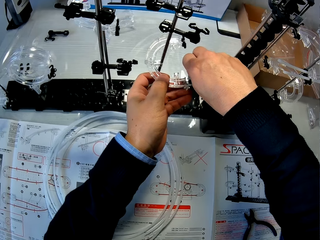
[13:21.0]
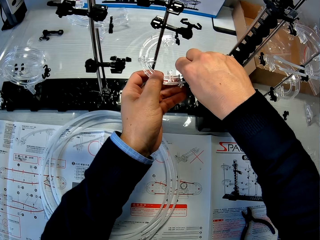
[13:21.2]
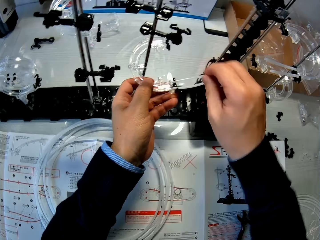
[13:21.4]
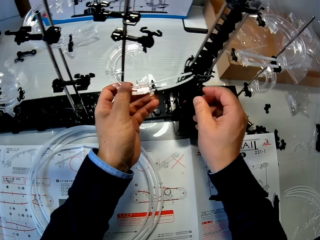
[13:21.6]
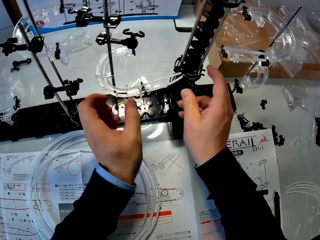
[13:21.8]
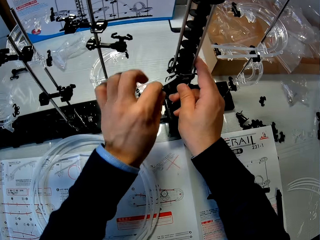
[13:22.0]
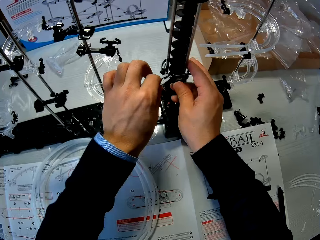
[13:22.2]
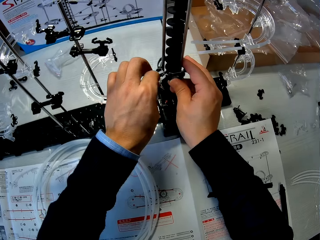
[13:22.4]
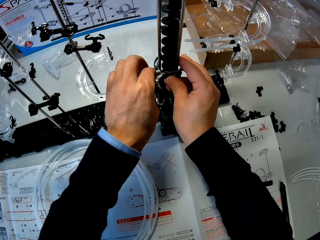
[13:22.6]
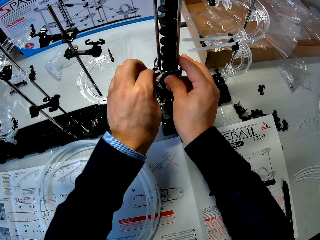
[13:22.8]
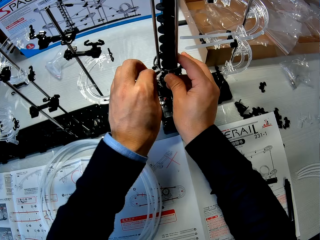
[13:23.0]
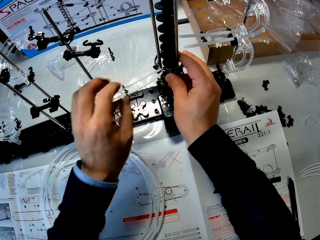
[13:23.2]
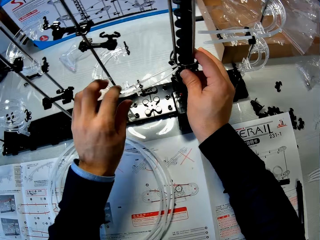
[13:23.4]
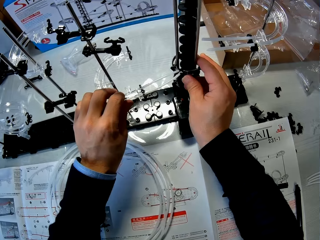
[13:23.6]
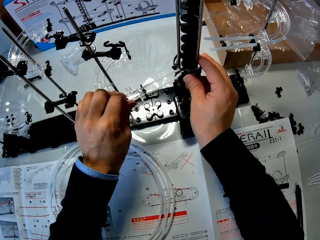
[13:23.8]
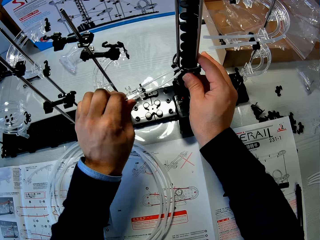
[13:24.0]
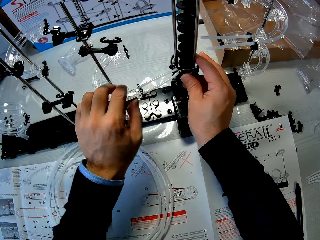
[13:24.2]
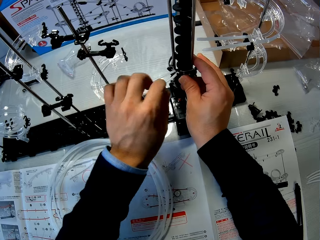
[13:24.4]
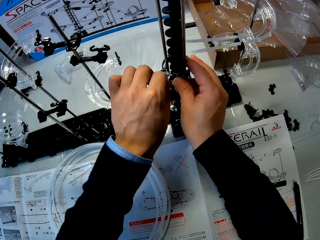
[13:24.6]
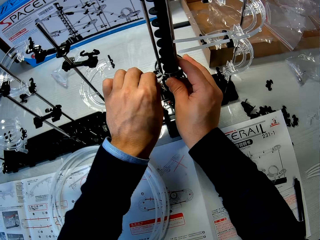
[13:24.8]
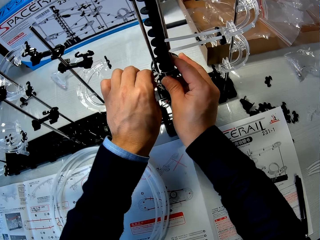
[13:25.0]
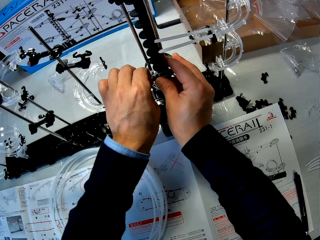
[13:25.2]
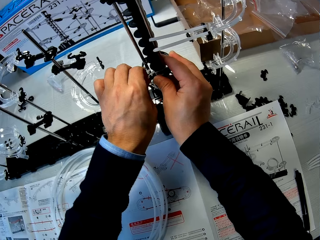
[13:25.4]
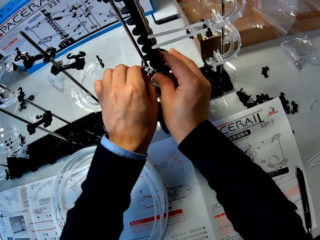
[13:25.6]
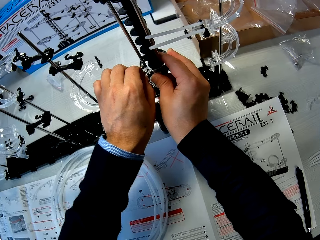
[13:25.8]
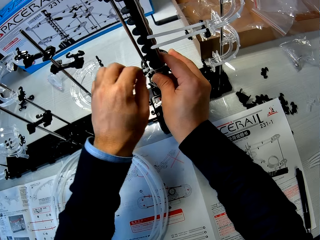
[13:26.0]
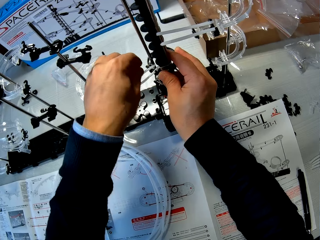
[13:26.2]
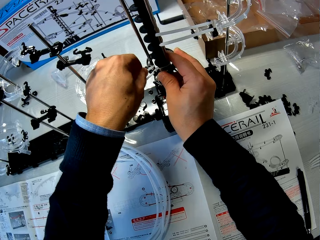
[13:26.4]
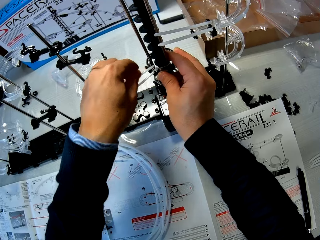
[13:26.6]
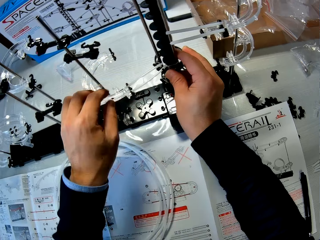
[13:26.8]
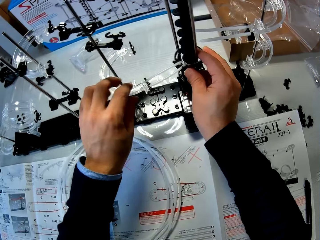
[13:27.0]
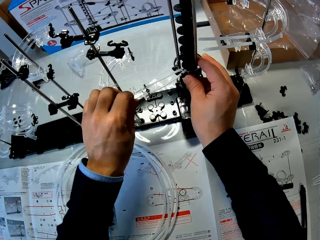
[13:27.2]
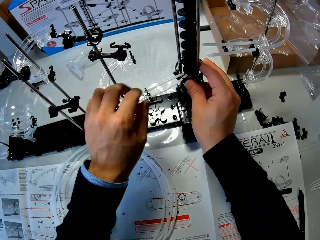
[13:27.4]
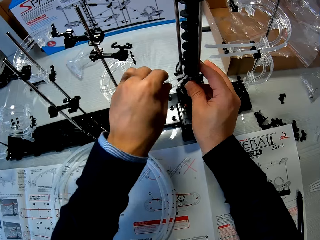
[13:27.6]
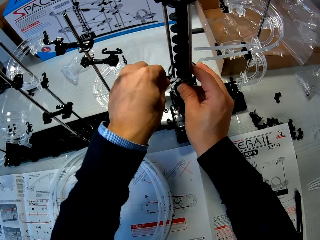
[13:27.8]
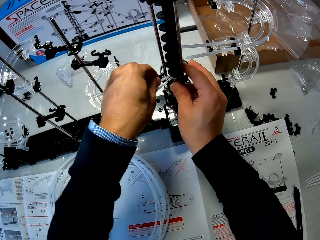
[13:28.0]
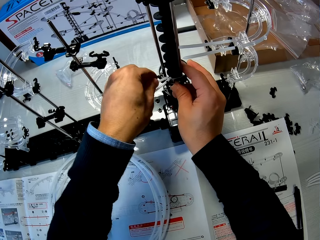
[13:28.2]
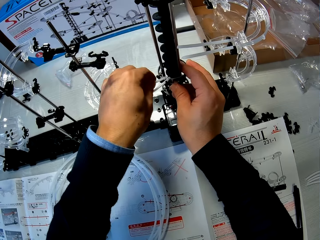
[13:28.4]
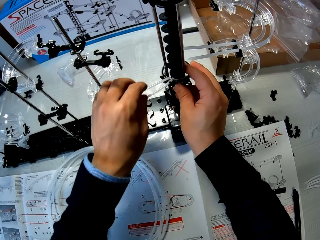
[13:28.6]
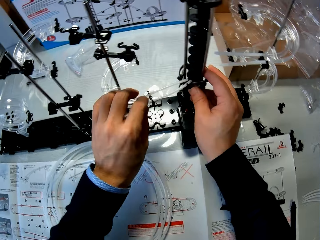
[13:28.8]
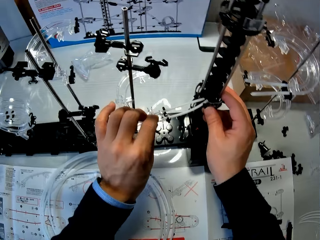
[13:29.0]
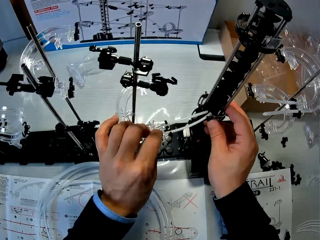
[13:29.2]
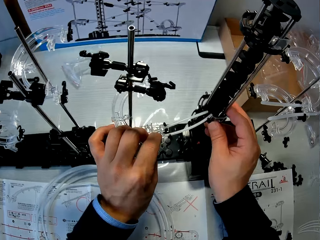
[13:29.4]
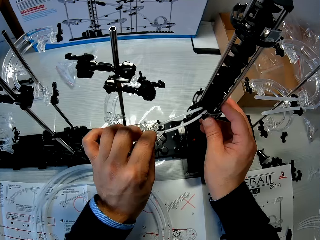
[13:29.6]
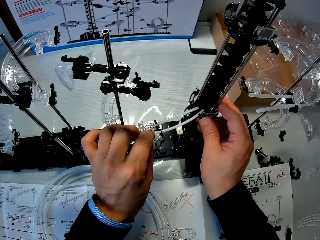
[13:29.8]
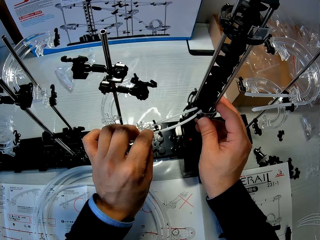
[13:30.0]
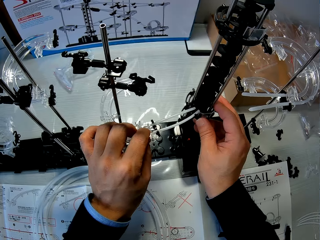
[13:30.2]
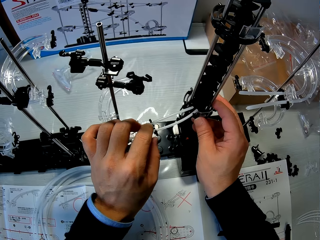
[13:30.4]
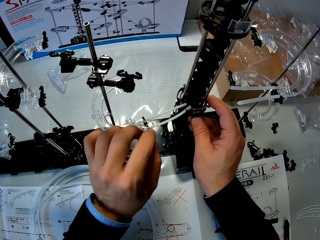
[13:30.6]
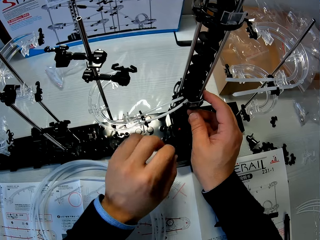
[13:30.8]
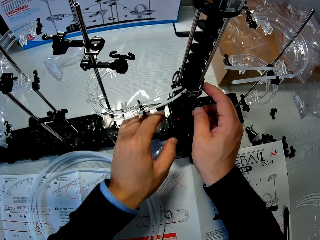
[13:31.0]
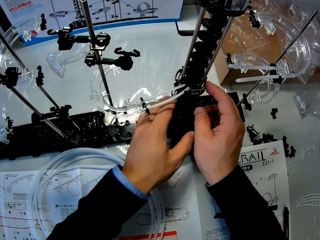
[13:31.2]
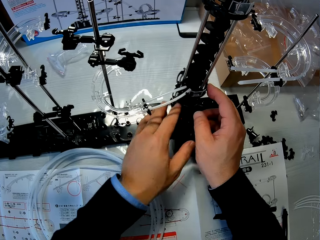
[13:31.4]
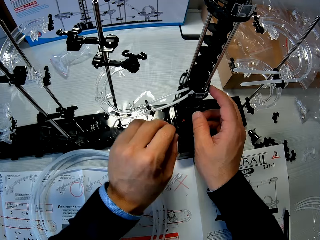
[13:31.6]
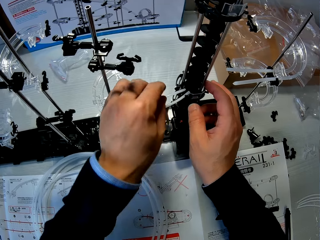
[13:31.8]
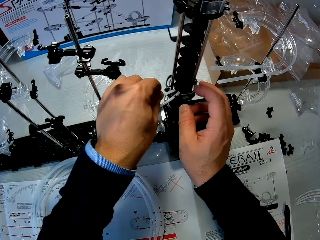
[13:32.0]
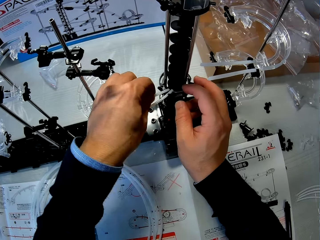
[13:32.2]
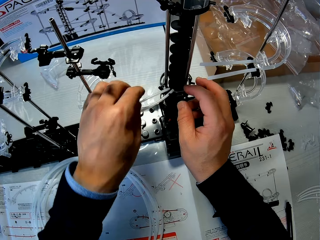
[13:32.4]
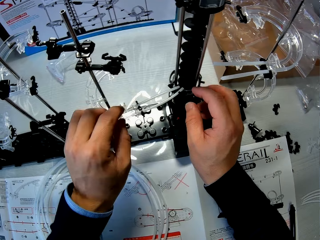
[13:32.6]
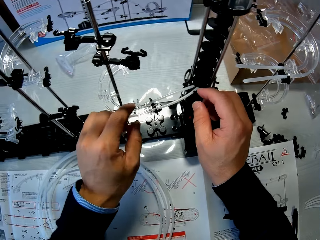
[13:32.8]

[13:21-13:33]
The camera wearer adjusts the cable pieces.

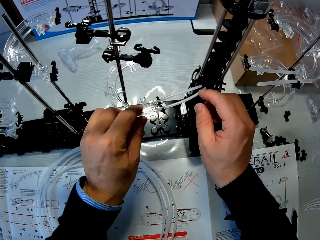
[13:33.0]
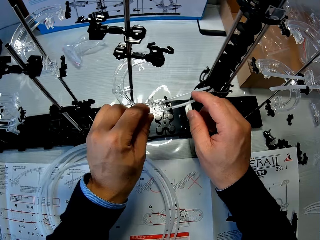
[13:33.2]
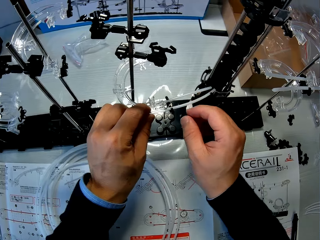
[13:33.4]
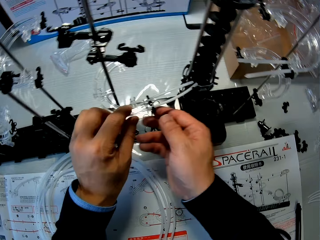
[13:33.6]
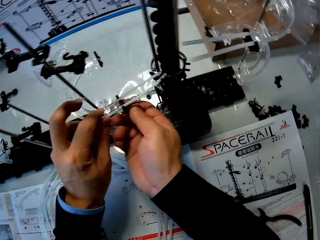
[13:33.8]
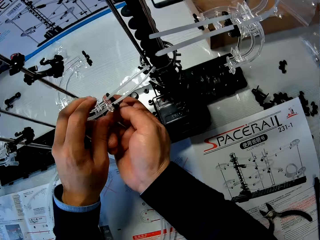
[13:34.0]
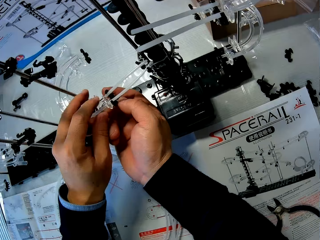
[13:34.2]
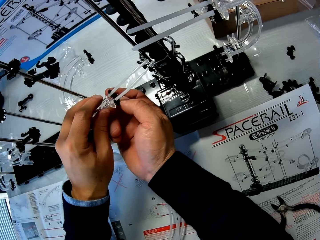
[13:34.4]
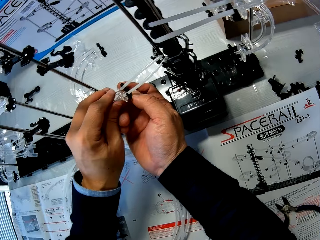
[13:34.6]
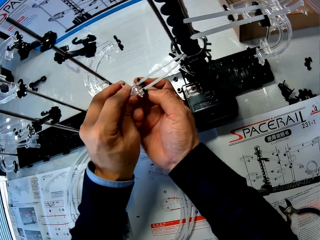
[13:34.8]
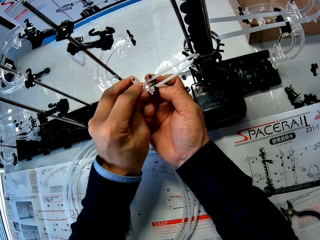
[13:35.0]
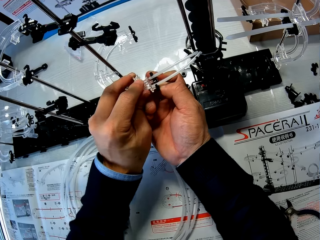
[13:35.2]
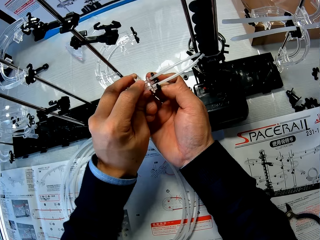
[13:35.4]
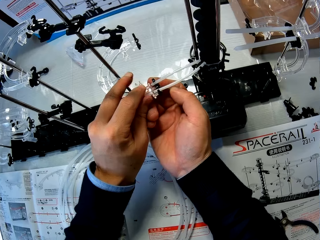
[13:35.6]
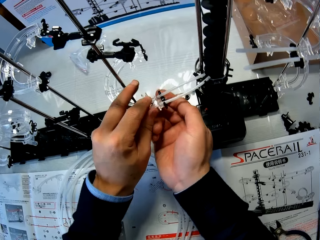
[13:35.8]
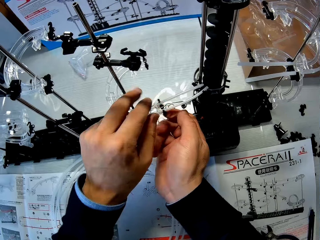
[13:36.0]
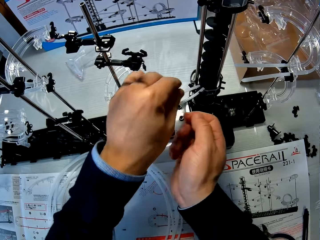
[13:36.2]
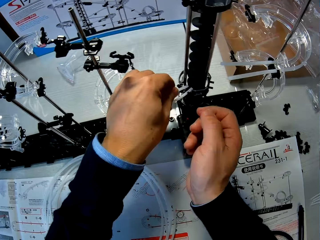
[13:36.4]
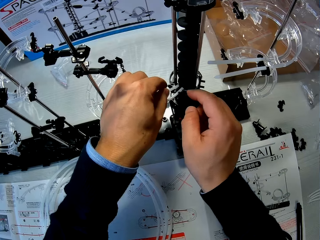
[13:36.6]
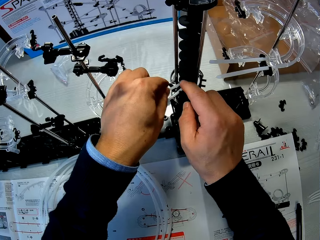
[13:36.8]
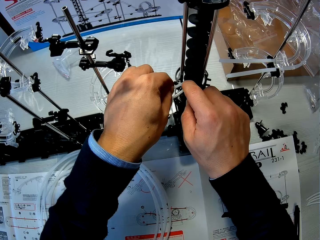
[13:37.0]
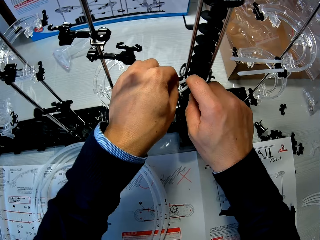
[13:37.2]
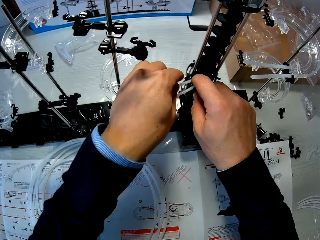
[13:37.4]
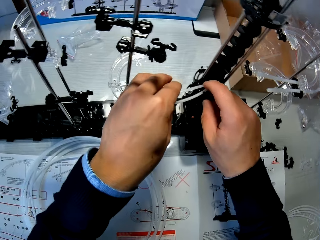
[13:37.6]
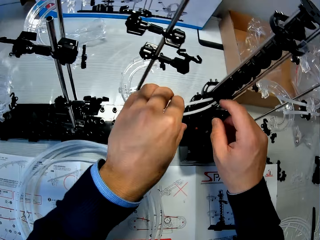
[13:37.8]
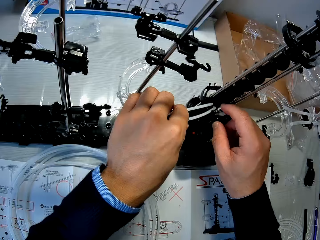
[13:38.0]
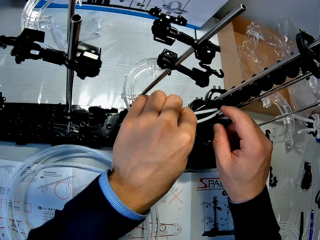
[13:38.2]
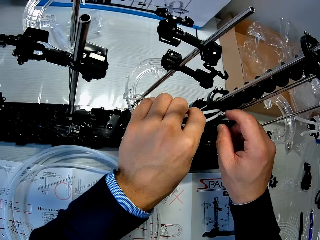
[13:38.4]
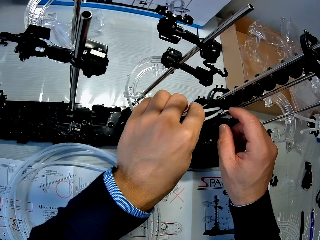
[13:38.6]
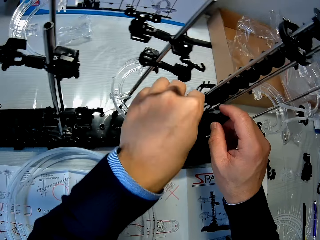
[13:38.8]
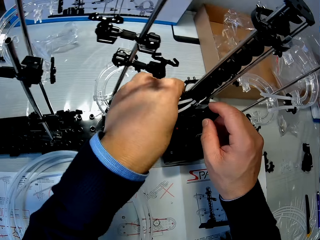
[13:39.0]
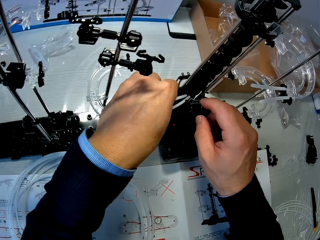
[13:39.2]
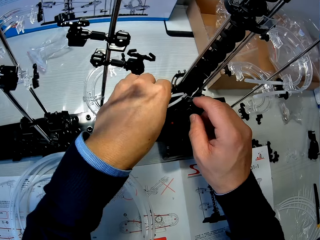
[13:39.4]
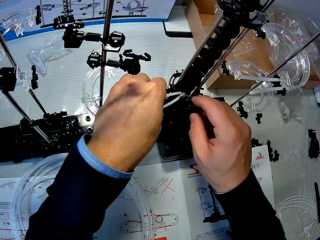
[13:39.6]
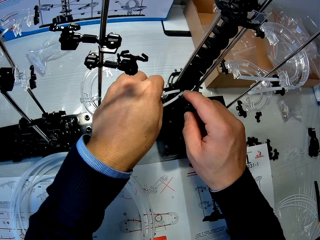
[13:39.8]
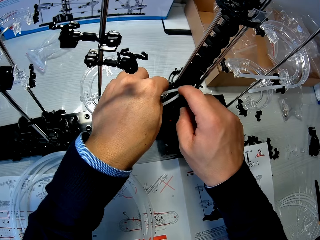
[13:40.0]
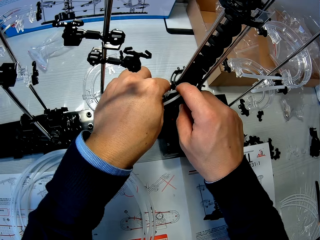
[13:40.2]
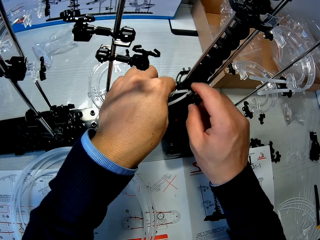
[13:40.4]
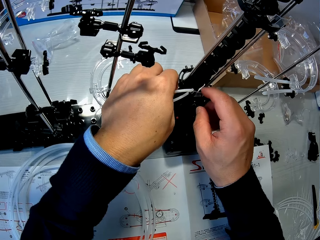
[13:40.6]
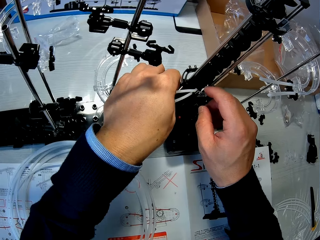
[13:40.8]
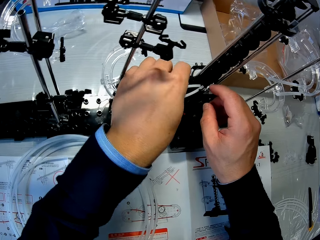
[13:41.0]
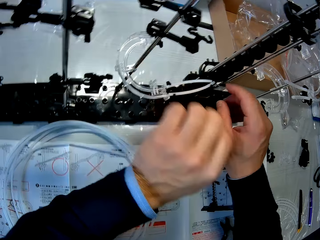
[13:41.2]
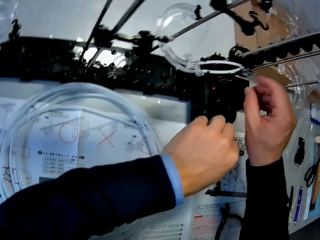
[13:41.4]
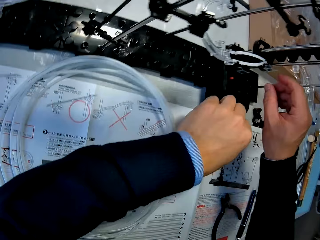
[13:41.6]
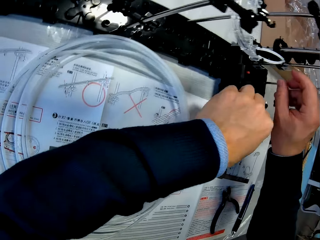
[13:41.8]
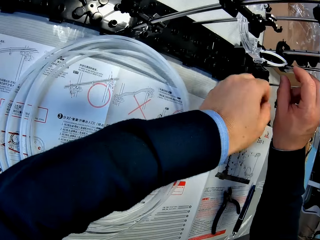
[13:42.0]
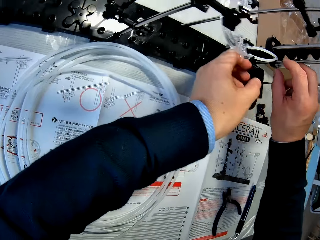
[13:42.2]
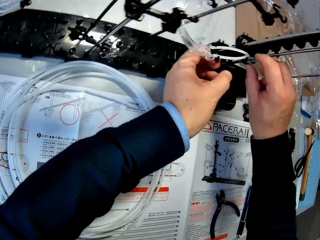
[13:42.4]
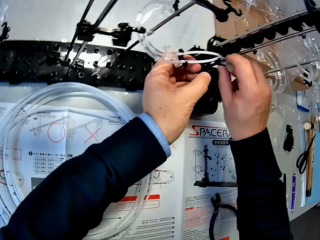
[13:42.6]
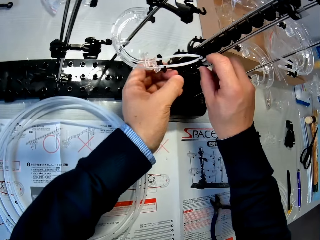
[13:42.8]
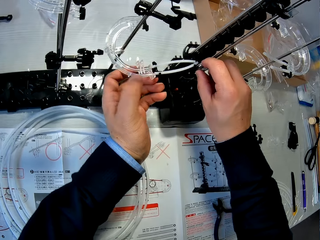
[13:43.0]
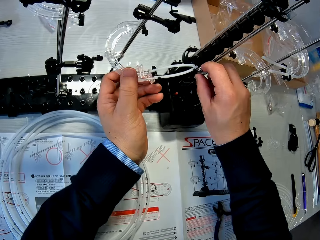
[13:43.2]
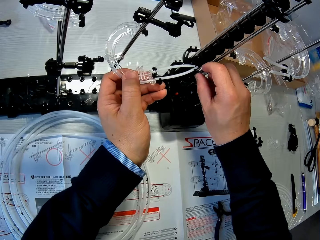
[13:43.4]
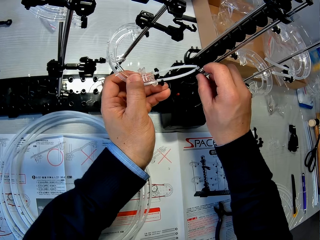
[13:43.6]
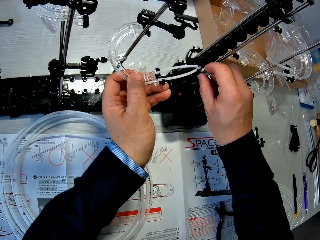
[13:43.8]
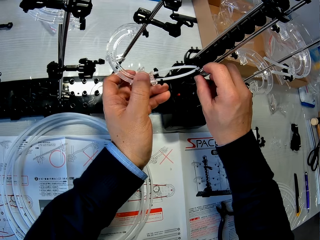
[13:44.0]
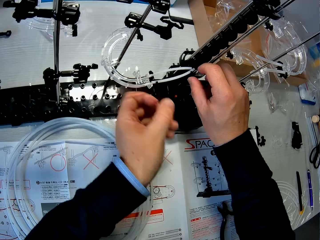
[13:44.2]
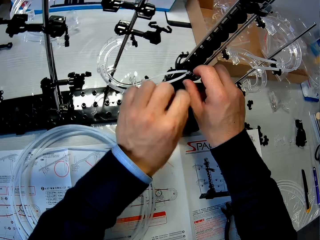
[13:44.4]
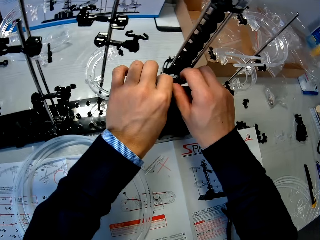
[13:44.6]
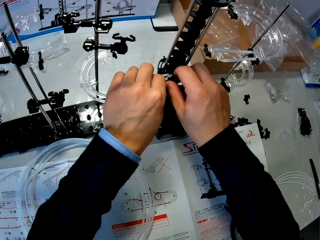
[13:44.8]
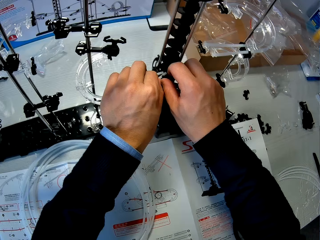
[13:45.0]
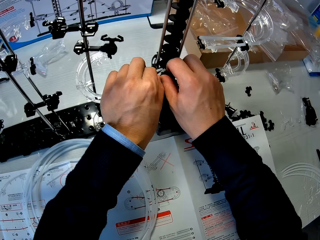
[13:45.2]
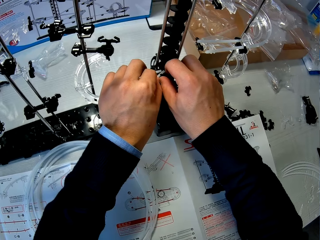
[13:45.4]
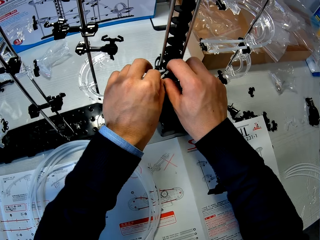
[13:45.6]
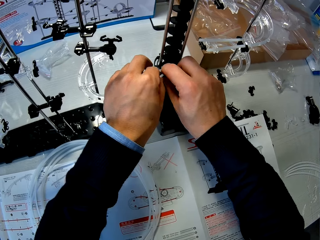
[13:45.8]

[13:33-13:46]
The camera wearer touches a component with his left hand.
